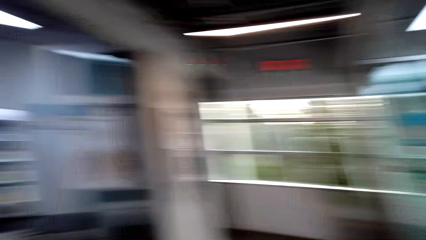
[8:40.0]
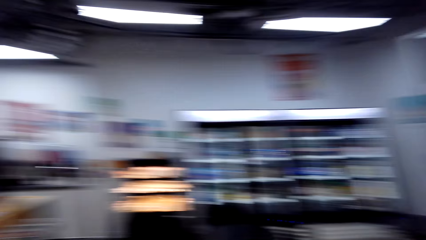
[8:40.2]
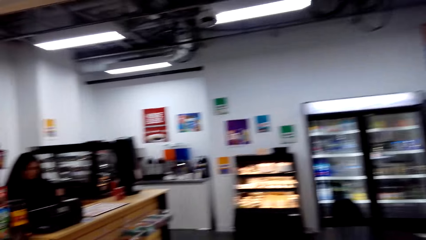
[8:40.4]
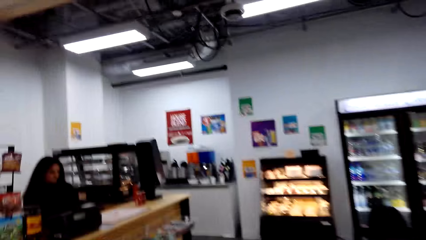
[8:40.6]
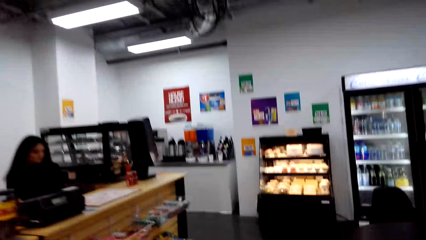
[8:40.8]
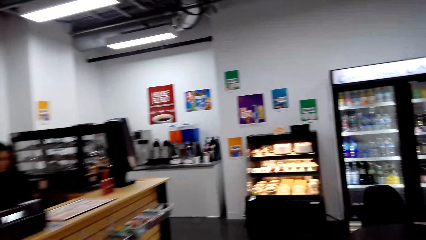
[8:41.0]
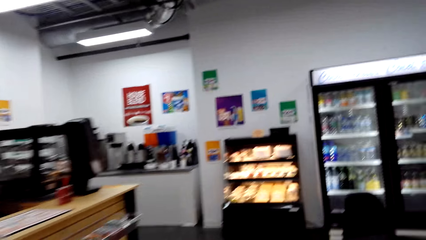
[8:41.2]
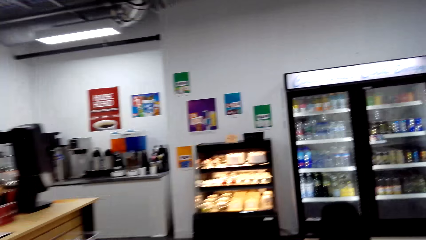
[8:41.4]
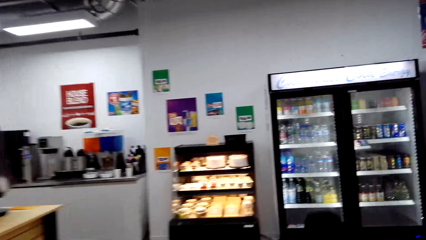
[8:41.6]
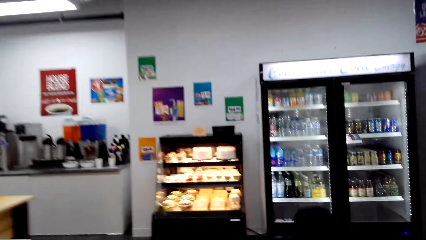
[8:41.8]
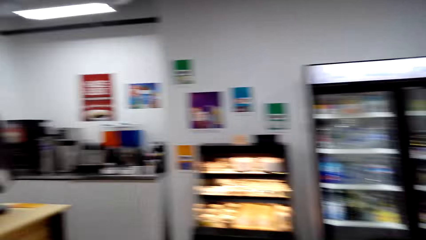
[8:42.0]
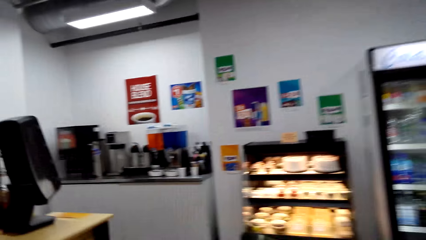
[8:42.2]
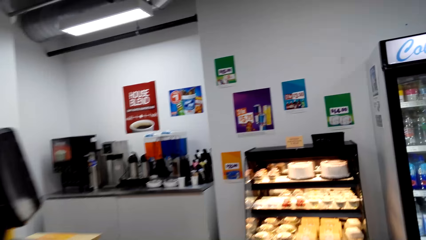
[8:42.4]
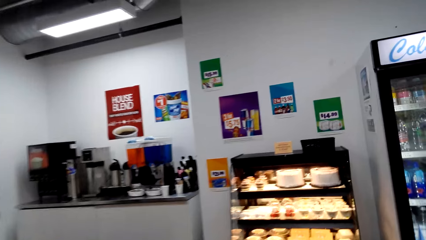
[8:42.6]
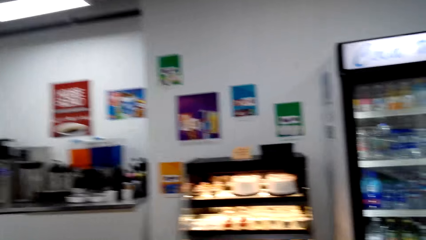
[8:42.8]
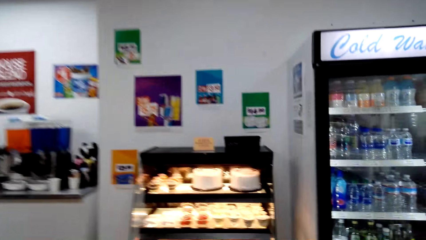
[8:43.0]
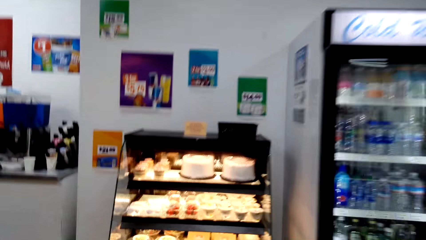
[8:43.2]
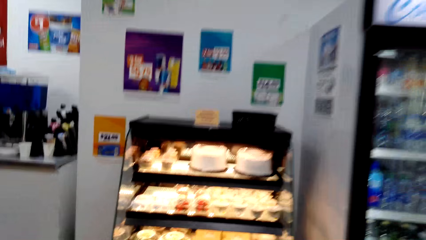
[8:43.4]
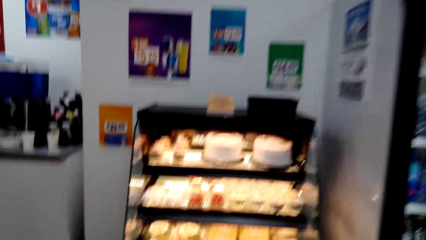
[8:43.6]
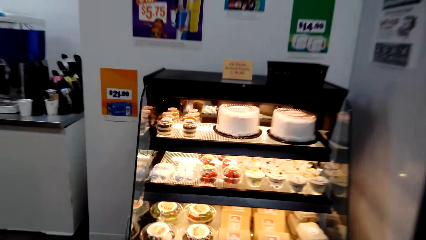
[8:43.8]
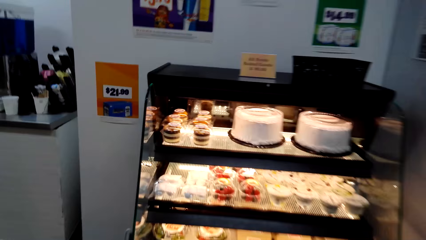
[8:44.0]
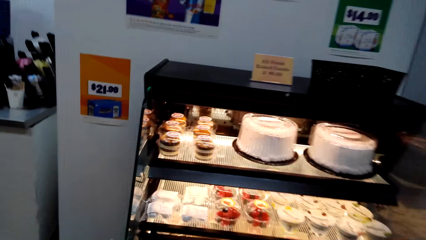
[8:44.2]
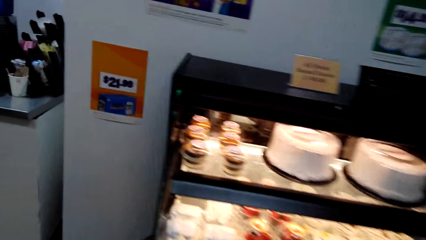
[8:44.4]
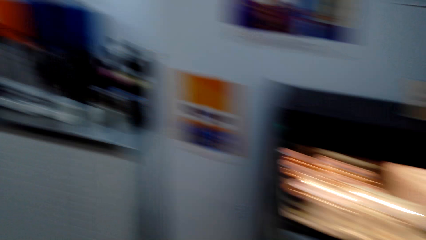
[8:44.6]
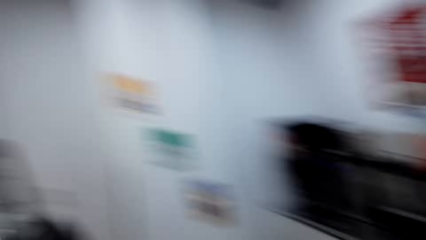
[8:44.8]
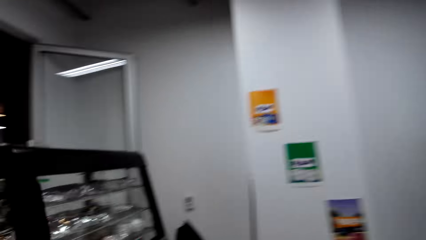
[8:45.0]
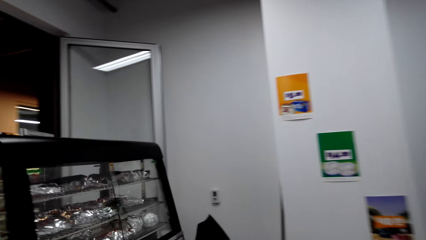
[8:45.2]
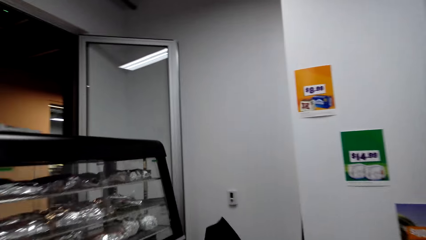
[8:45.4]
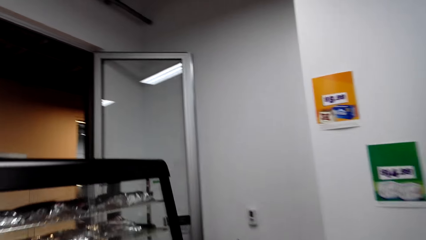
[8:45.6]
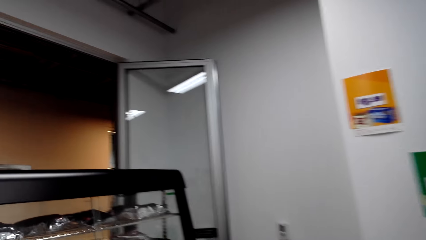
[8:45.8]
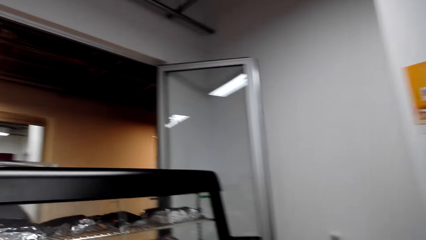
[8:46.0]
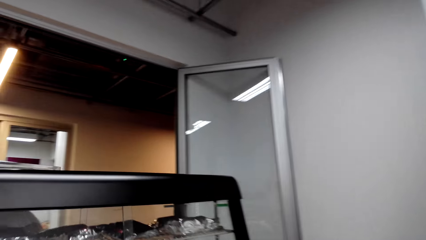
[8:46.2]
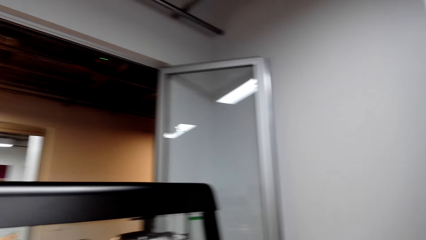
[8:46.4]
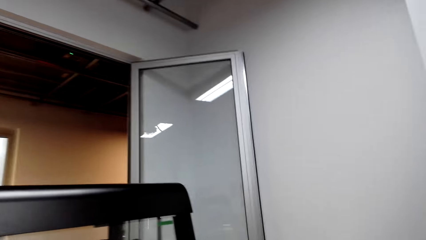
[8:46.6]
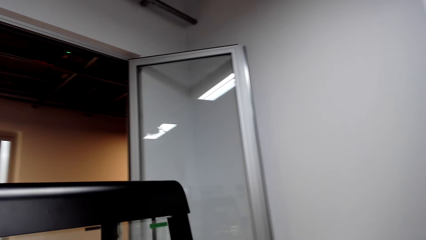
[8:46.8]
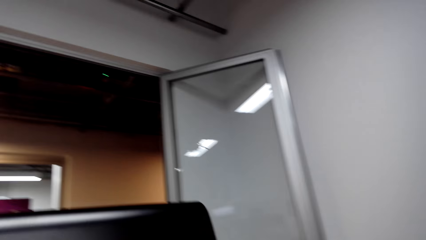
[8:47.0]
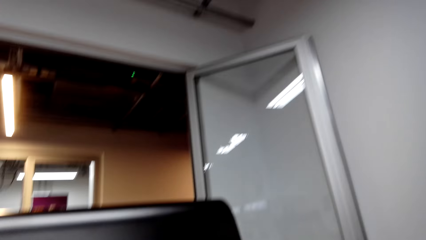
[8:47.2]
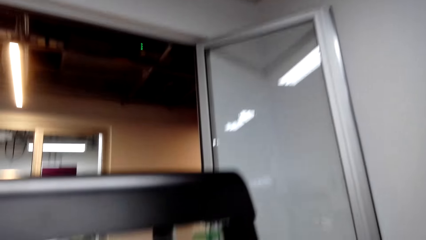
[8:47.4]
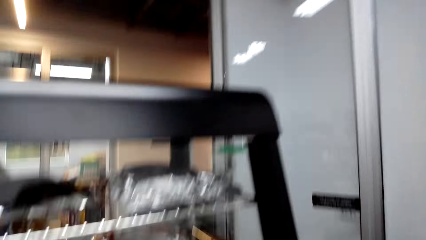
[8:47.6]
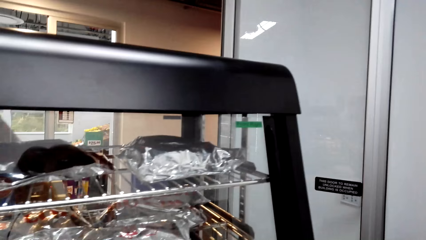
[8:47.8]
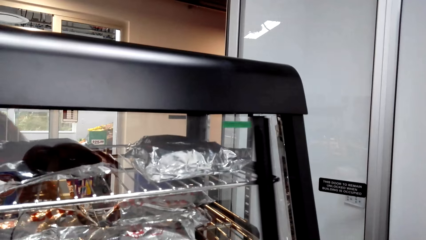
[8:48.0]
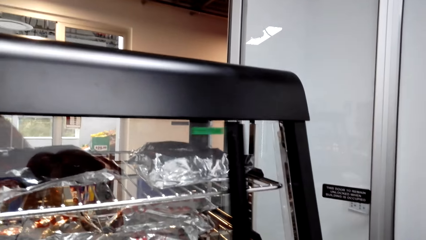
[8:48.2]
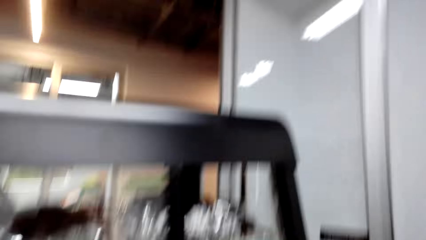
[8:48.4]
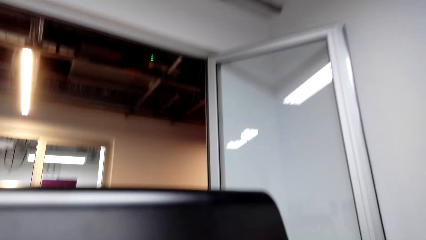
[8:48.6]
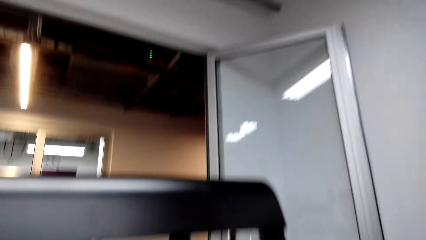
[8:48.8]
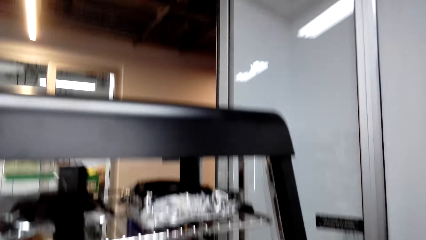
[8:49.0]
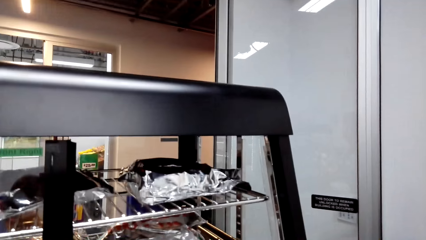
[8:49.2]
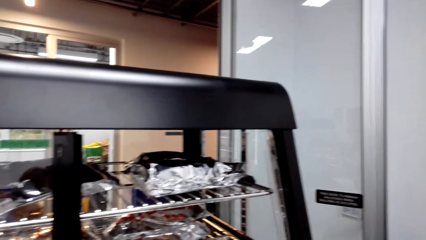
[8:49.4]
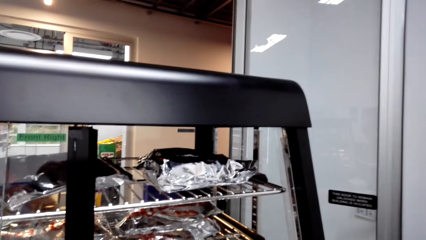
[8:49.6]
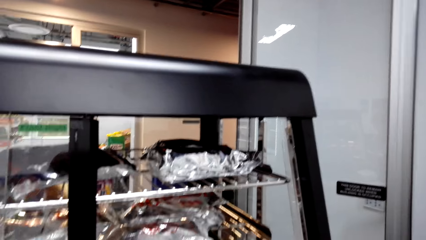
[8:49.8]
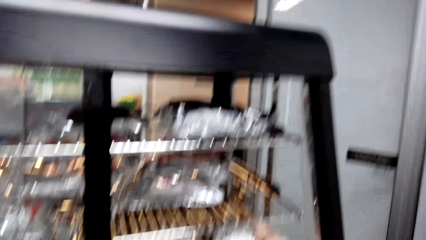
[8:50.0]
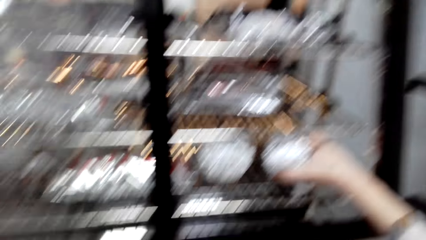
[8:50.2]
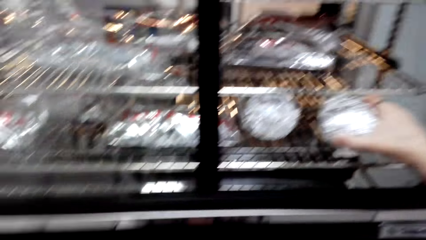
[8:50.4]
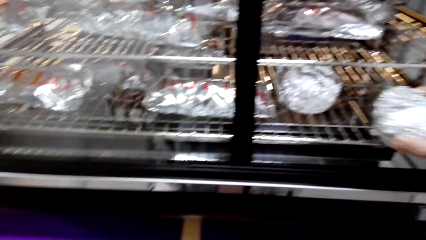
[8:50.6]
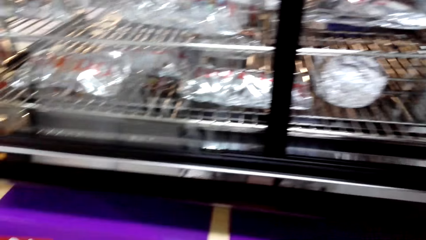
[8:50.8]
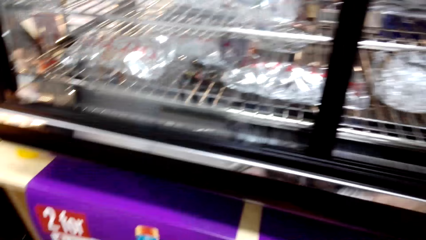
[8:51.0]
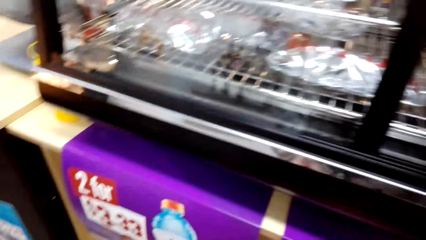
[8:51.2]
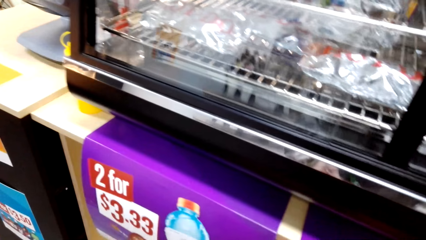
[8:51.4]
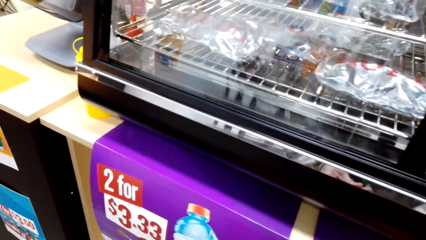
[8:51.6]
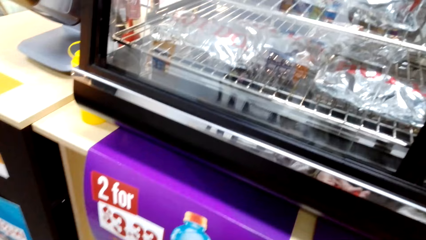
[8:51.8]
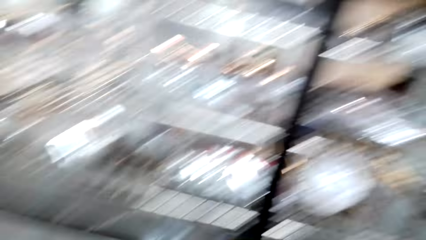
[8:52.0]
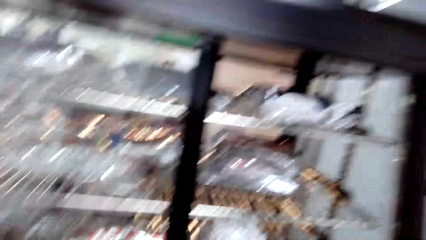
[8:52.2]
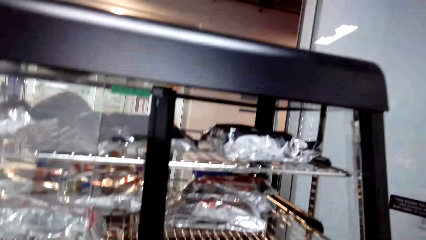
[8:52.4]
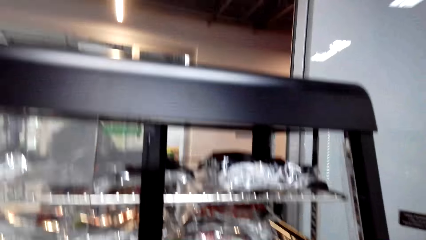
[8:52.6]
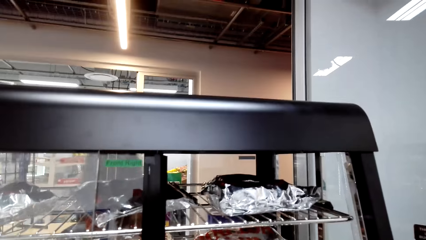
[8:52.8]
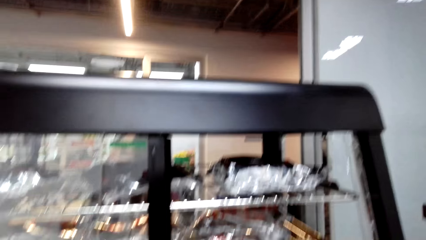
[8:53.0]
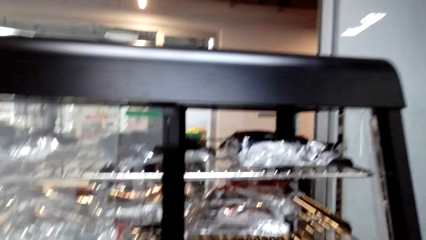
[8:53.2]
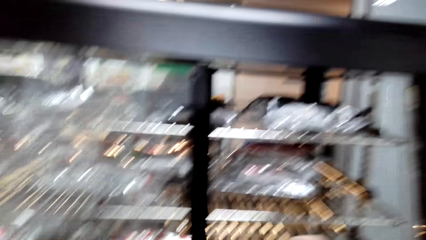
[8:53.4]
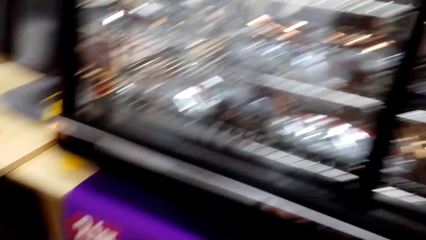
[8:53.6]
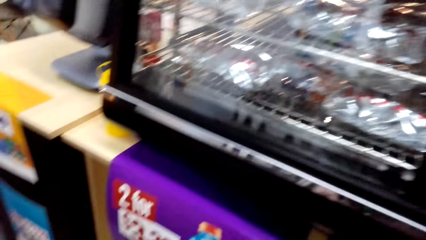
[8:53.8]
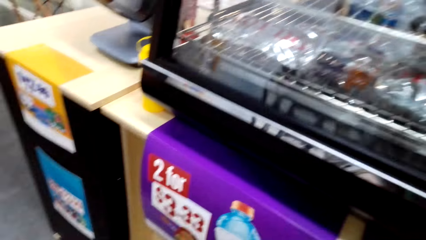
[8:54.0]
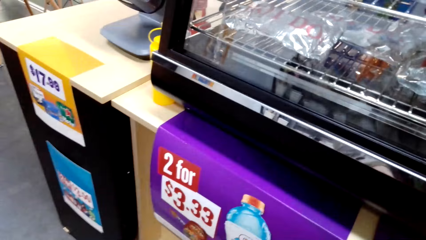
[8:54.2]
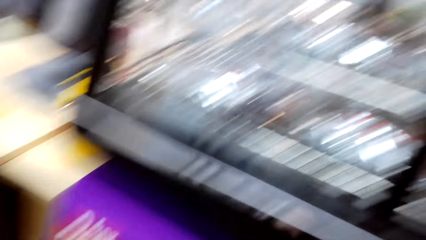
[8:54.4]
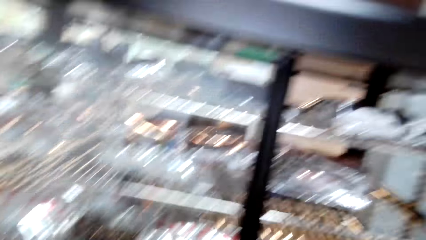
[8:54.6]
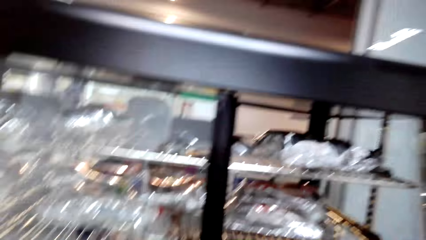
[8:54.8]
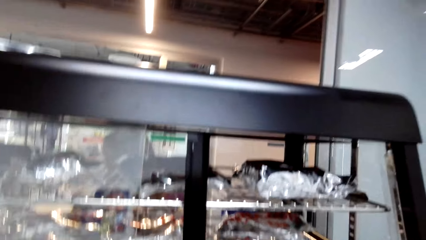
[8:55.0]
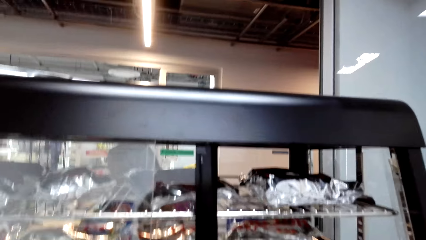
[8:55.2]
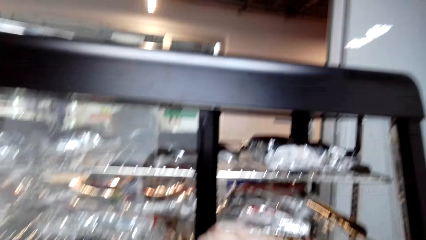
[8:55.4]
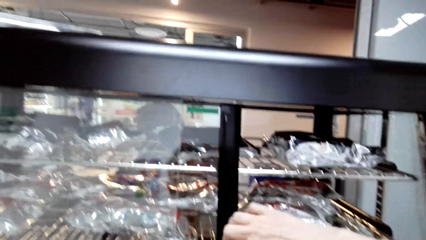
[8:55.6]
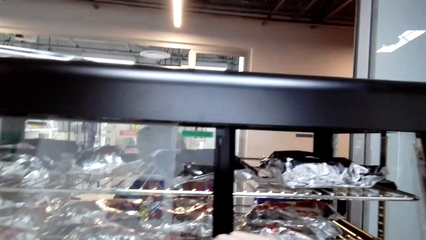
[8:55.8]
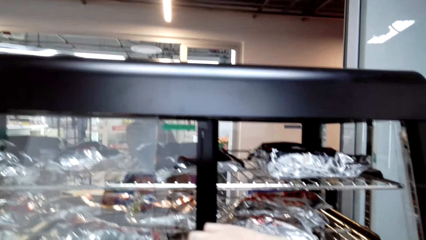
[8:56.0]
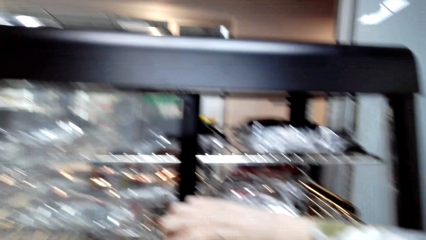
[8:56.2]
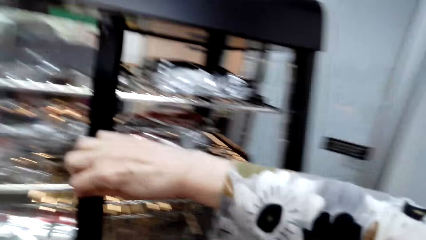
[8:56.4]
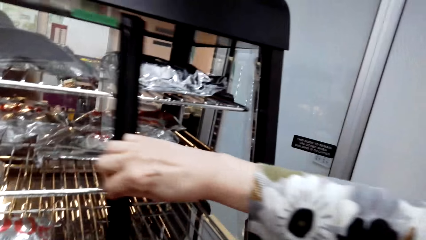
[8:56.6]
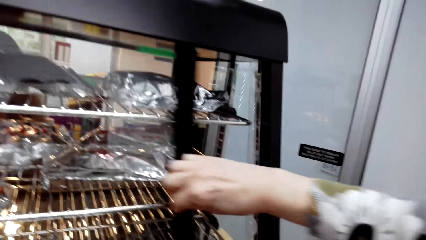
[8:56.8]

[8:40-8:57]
The camera wearer turns around. They open the freezer or oven. They pick up the foil from the oven. They look around.
